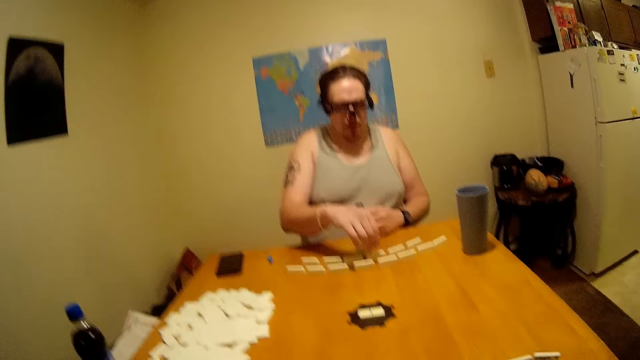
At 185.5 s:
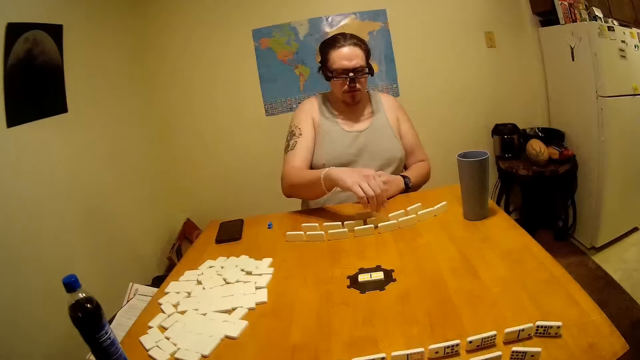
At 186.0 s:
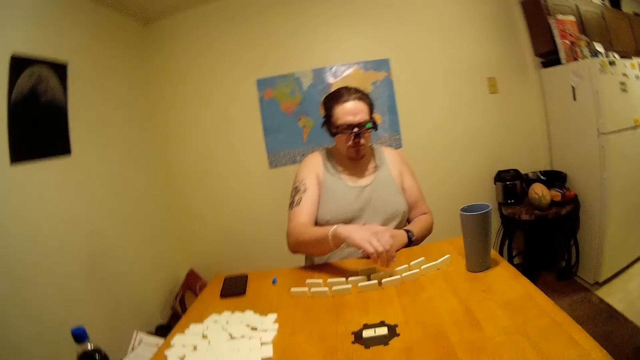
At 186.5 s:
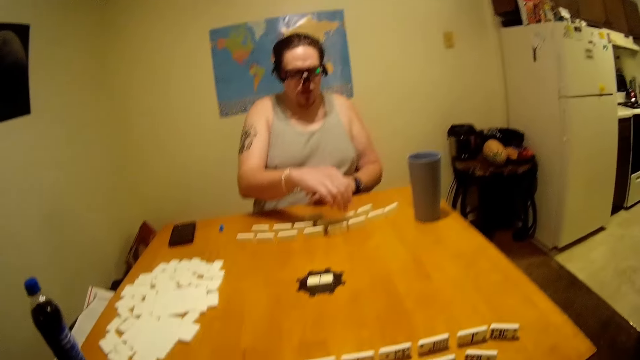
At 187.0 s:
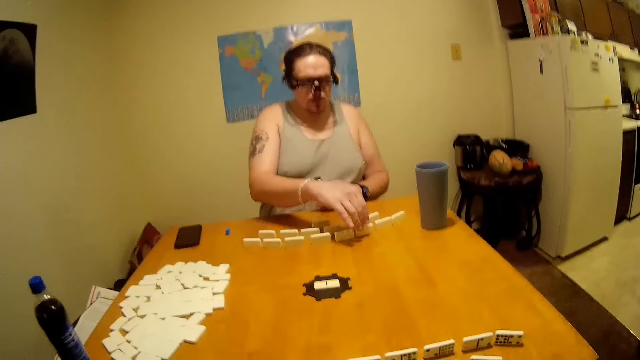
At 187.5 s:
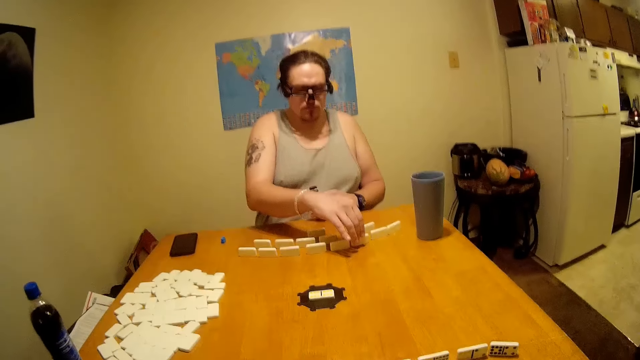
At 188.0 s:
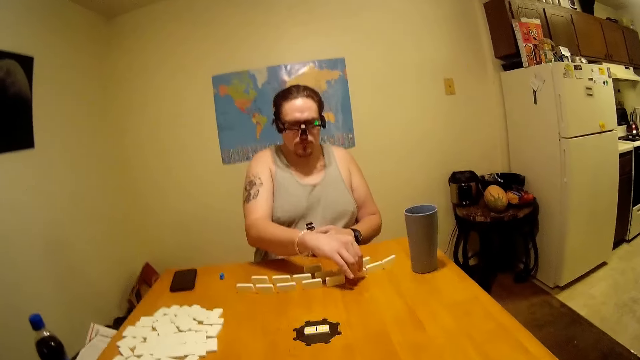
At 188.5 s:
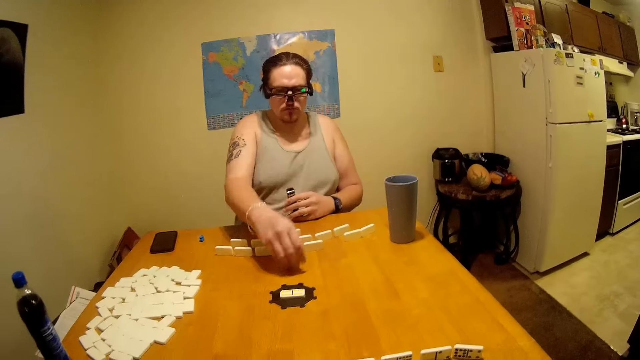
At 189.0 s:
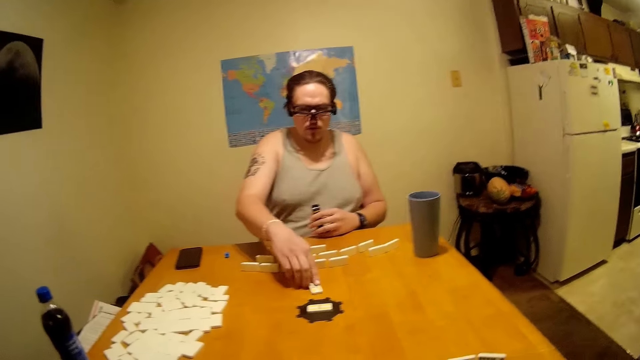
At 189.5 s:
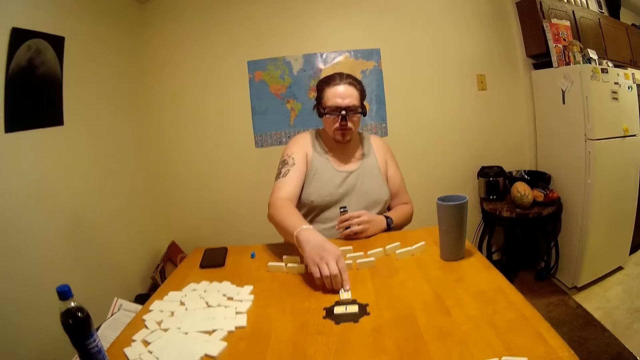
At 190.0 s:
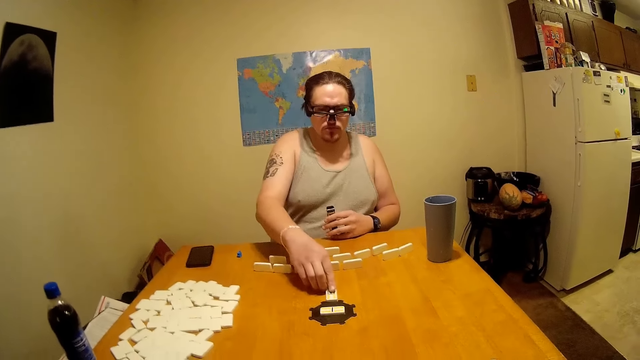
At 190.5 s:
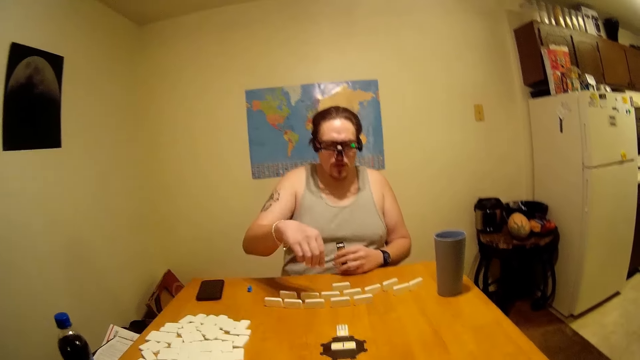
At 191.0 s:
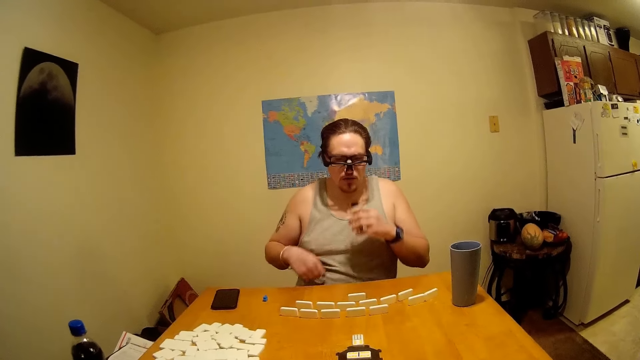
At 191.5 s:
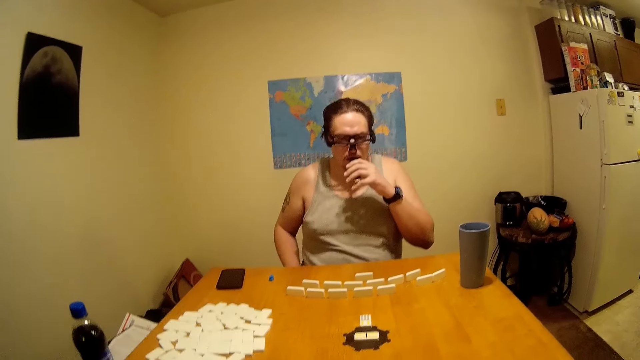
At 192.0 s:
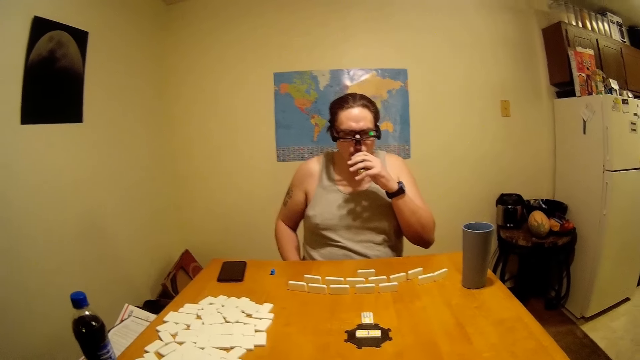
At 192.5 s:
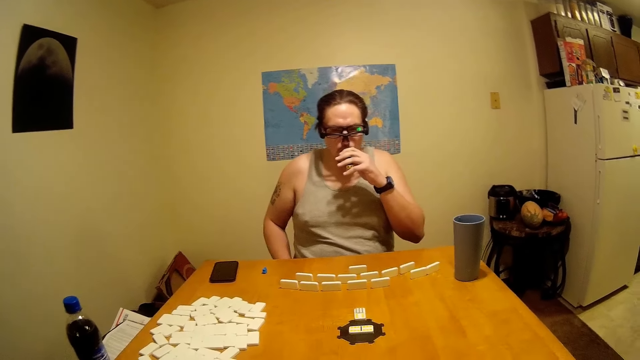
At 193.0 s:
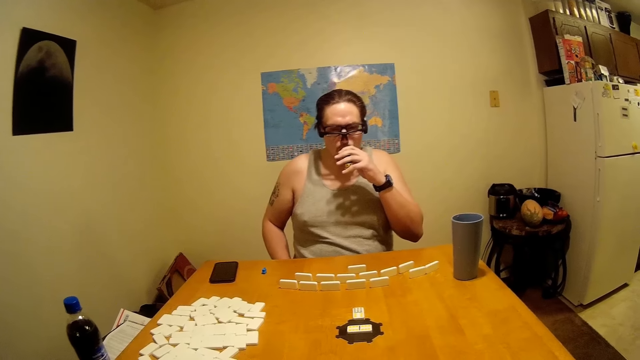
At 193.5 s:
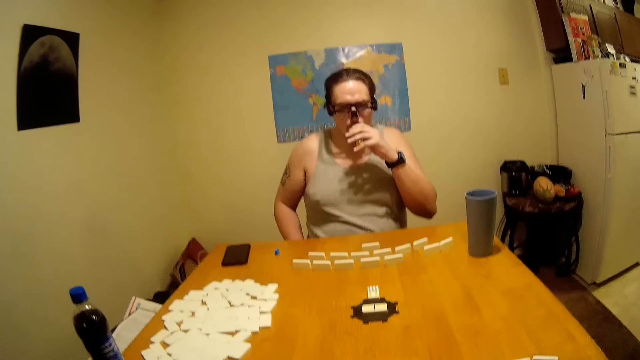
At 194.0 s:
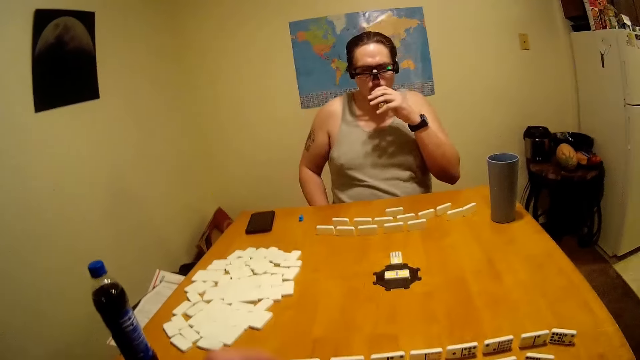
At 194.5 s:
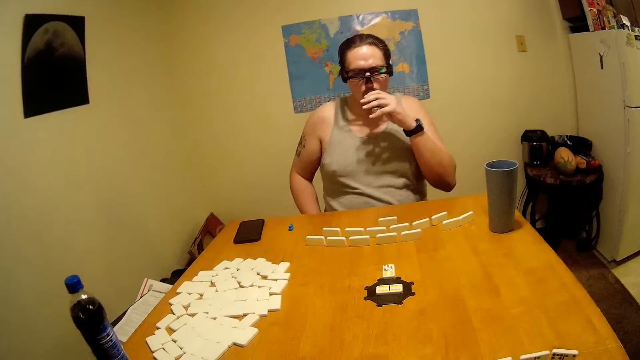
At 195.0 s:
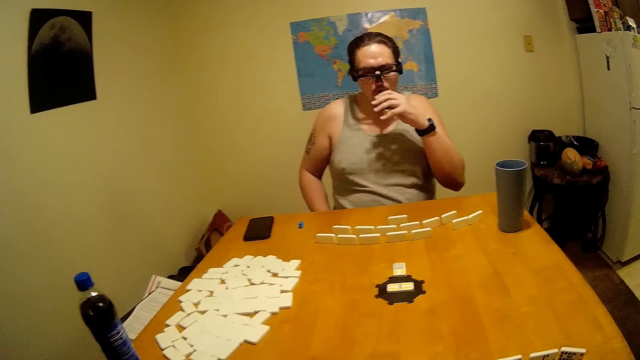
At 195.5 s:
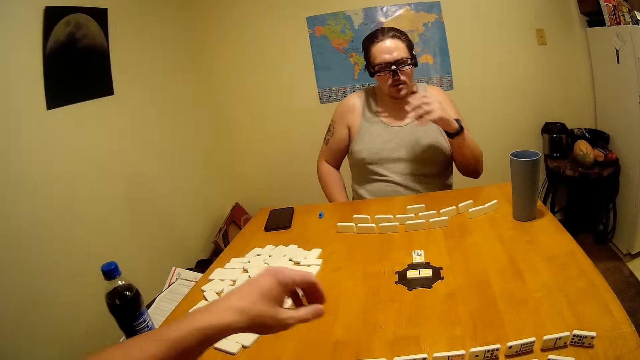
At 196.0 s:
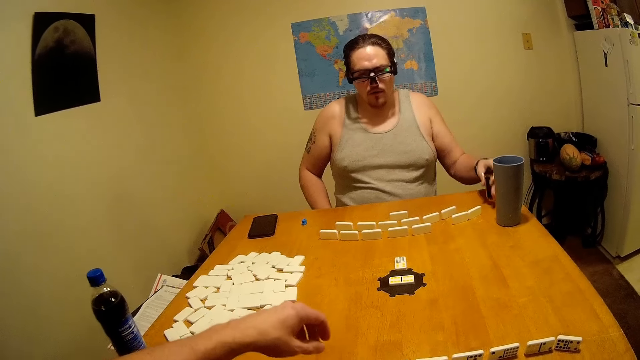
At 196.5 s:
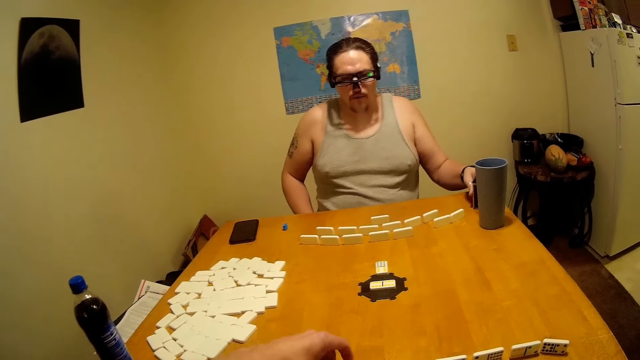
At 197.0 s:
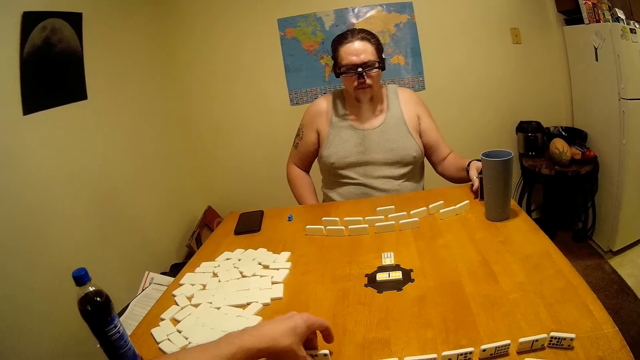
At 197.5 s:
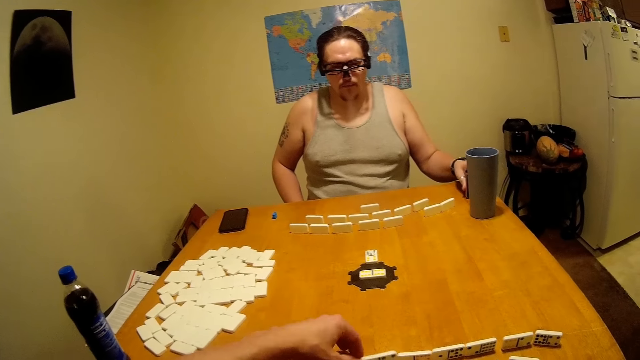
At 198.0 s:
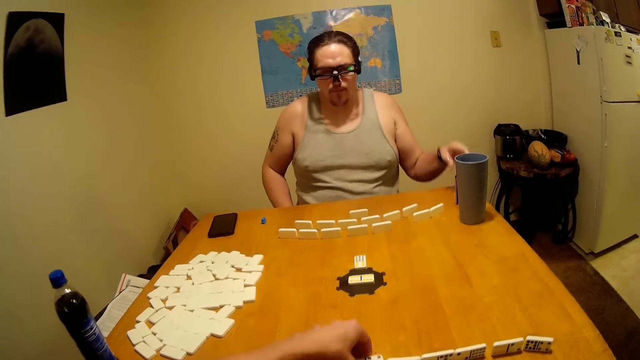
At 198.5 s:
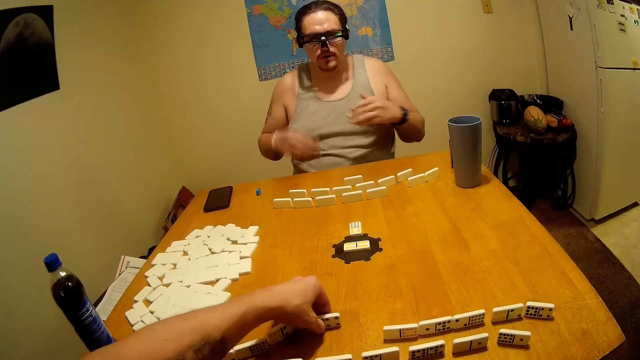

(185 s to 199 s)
A person places dominoes on the table. The person smokes something. The person shakes his head. The person places something on the table.

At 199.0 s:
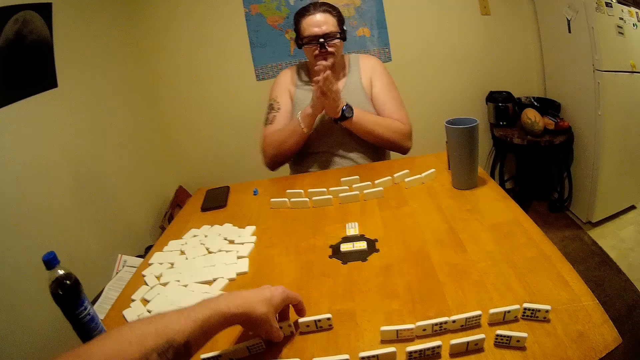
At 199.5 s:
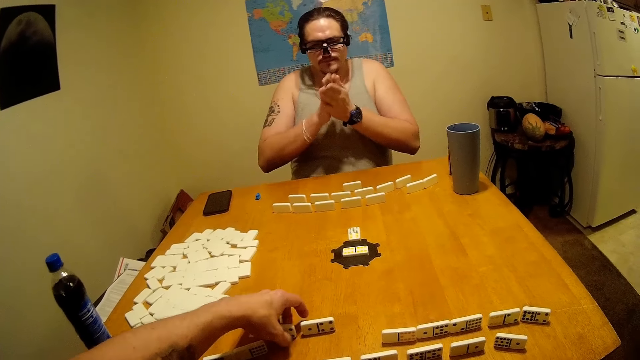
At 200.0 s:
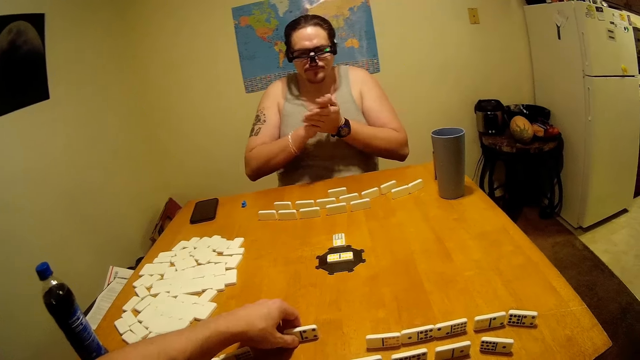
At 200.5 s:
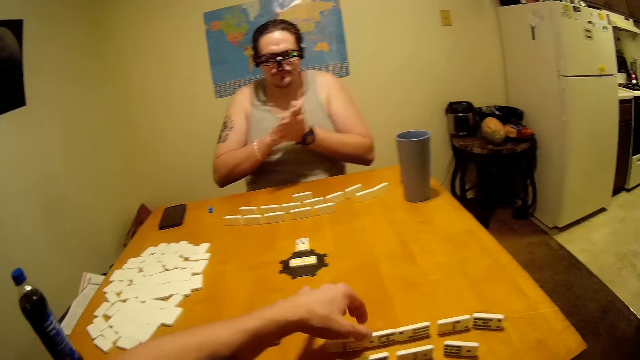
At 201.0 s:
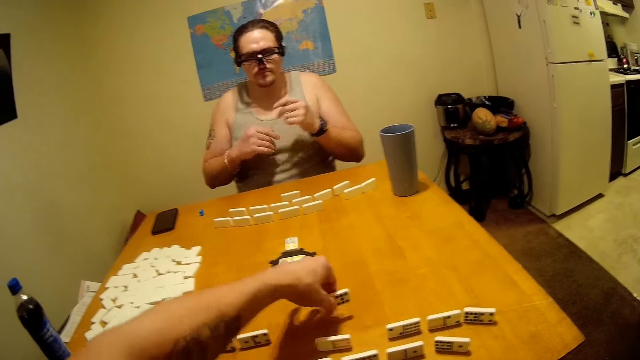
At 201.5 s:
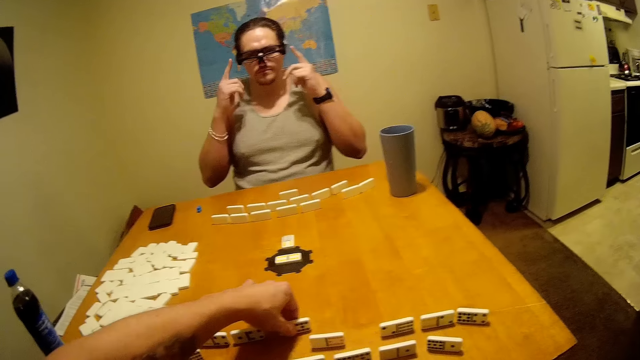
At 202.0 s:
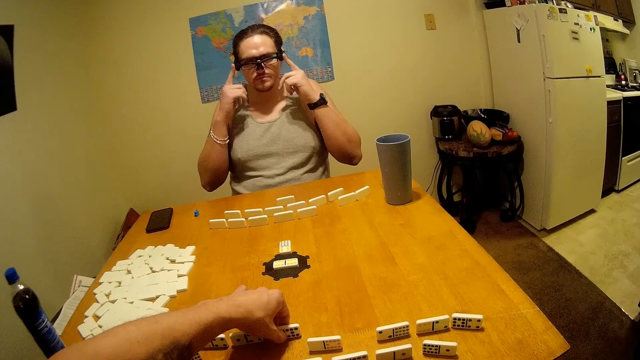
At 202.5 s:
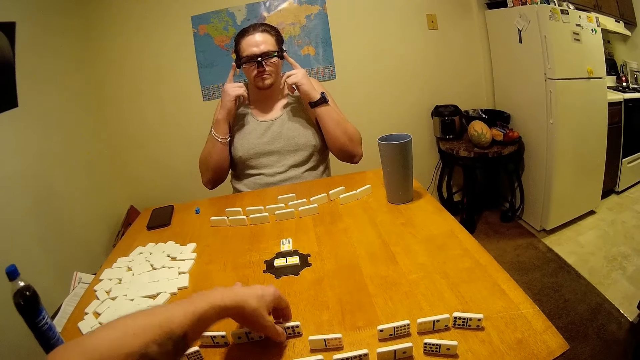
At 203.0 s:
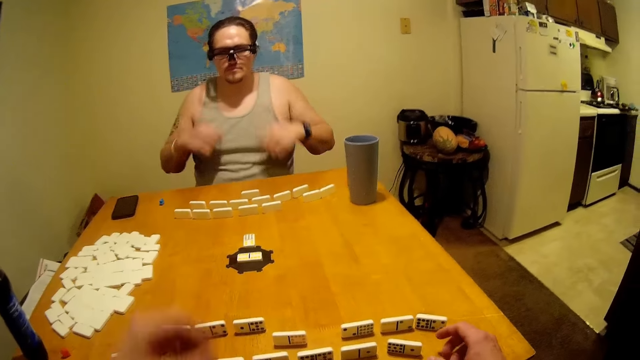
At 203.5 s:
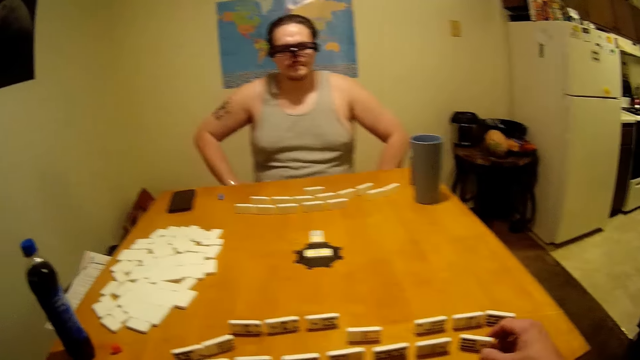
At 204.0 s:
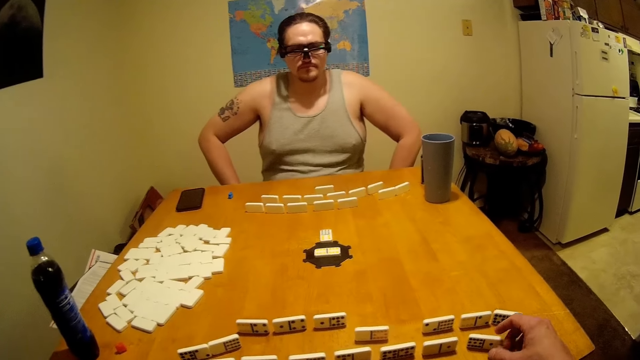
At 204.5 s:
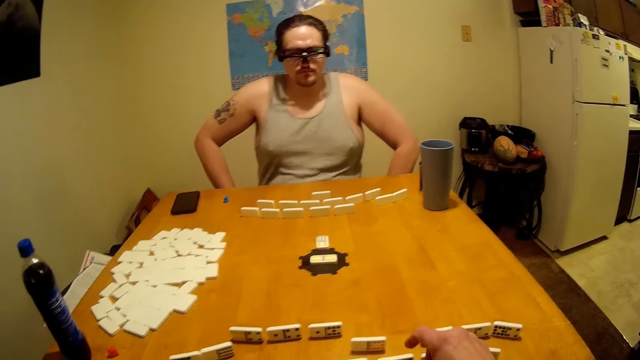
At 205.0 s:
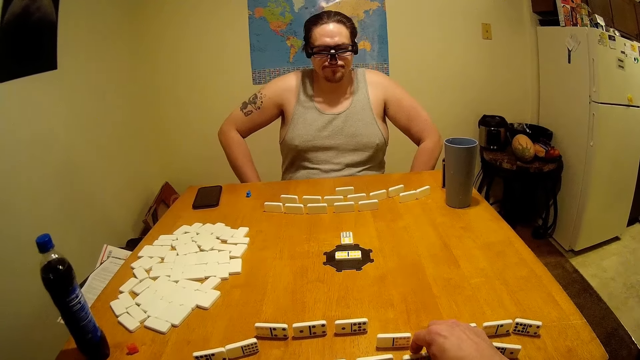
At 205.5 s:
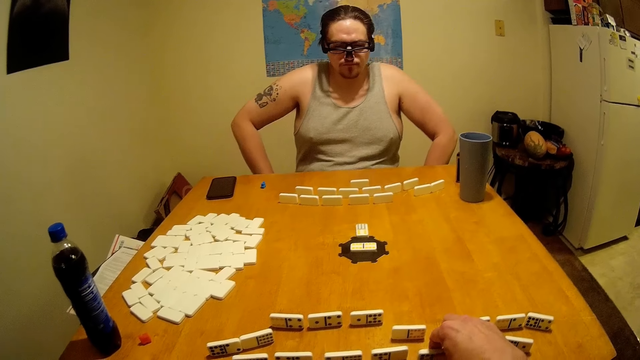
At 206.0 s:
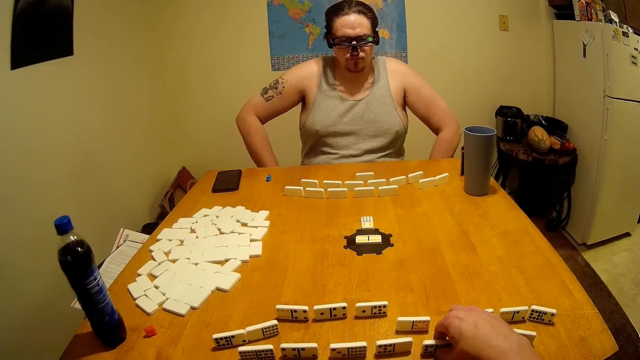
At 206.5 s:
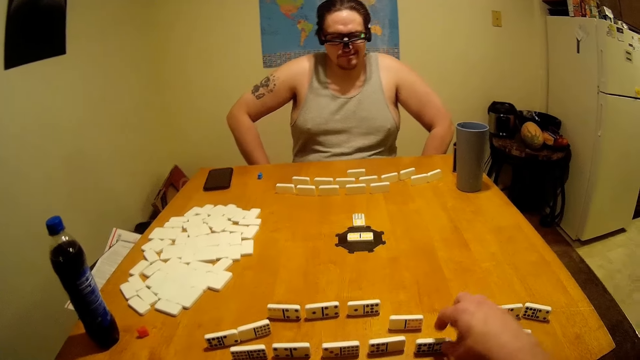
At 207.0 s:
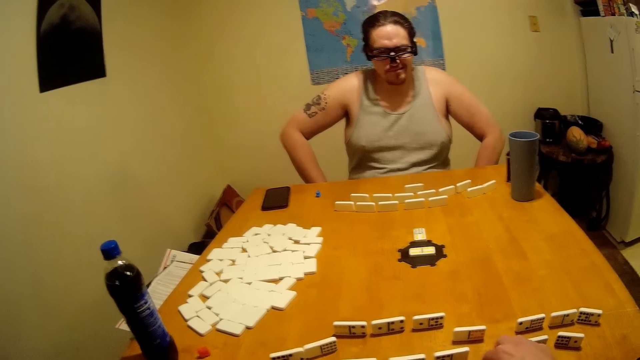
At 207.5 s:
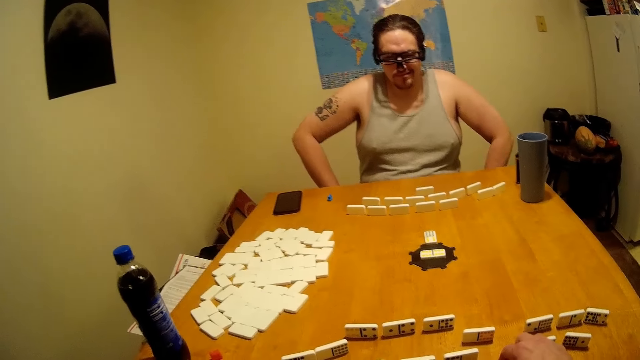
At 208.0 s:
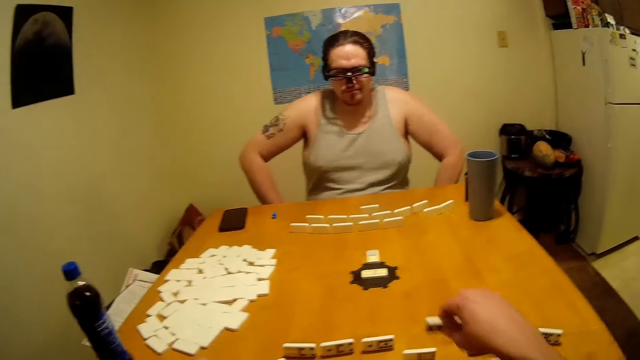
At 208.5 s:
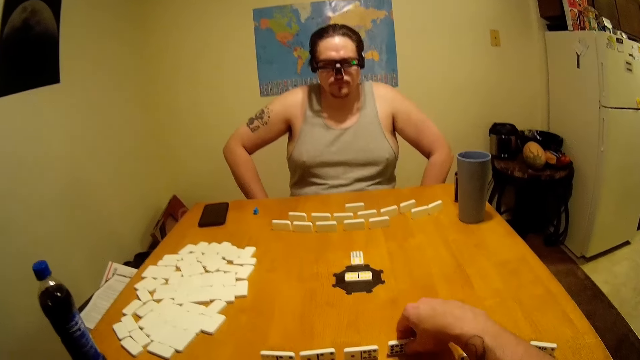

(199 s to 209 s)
The camera wearer re-arranges the dominoes.
